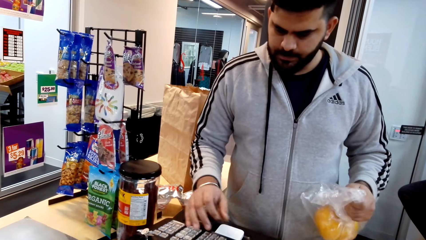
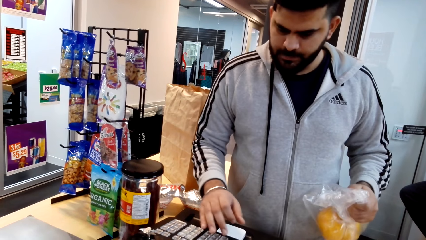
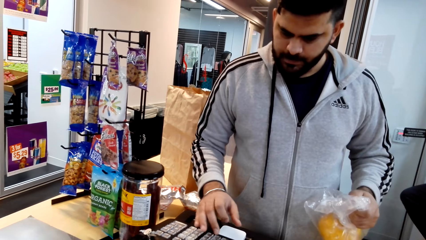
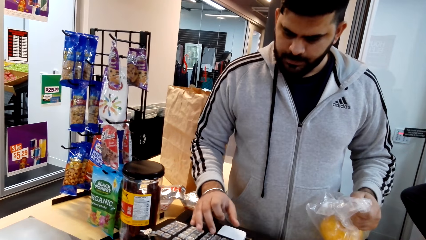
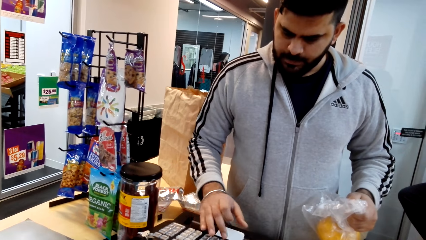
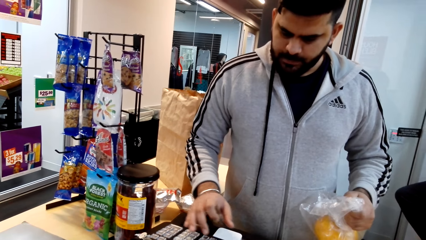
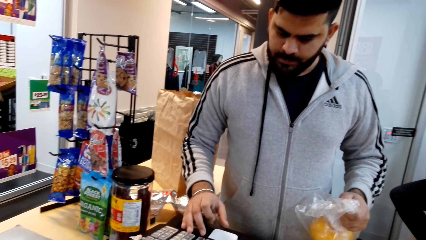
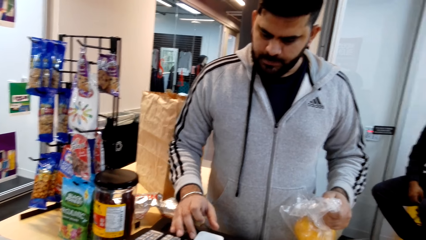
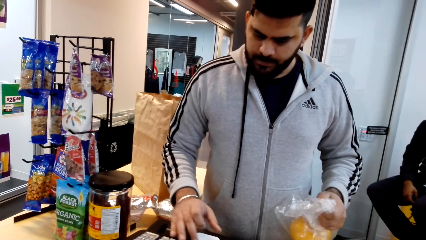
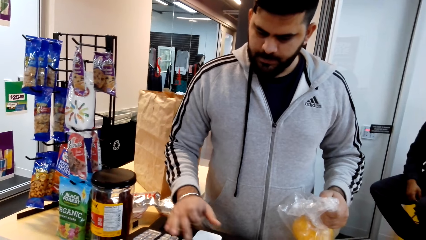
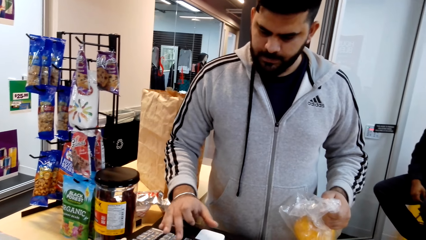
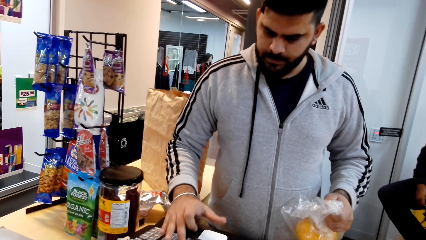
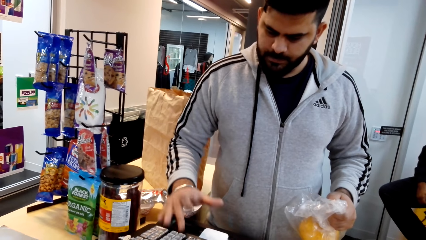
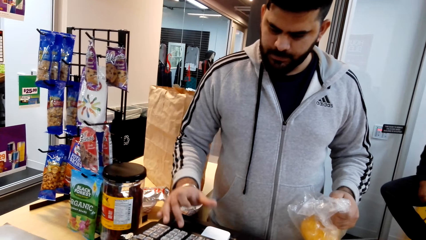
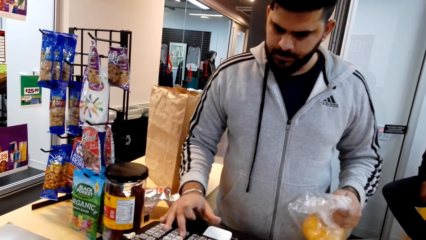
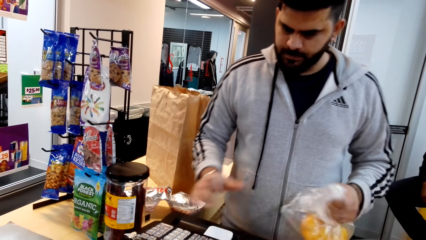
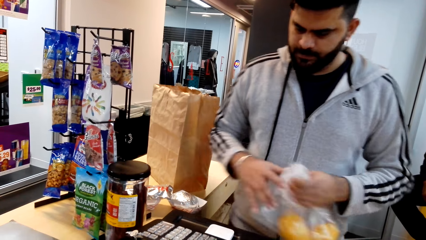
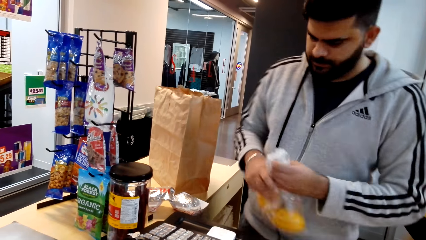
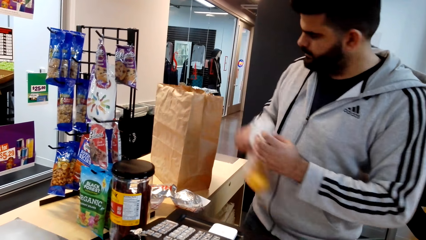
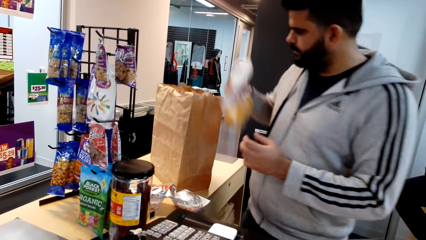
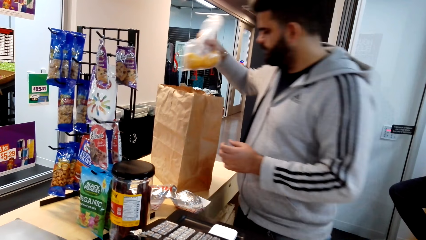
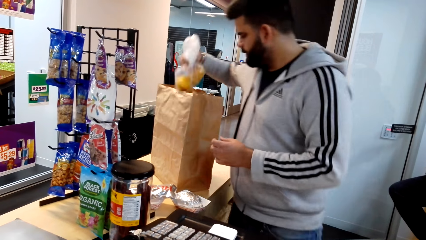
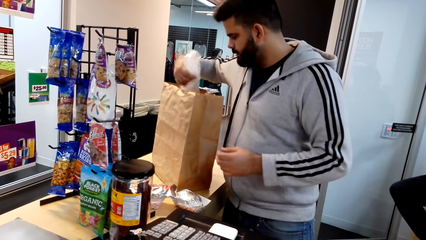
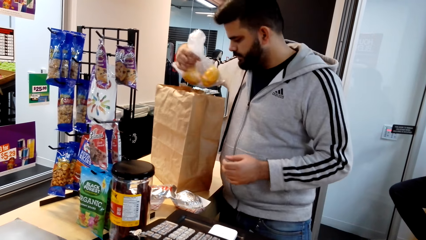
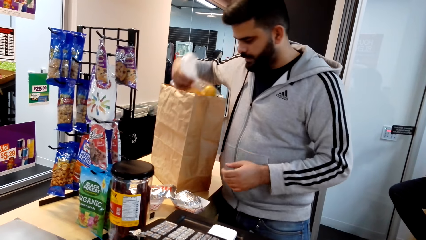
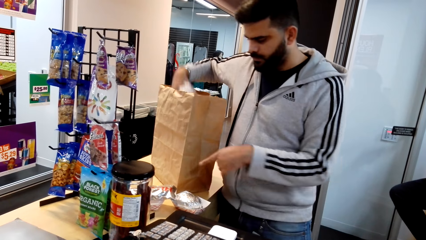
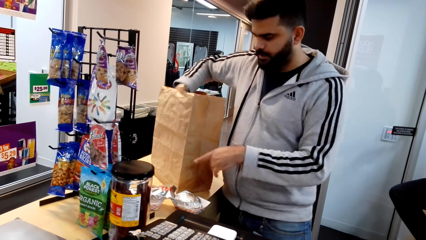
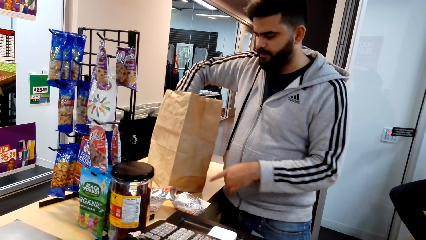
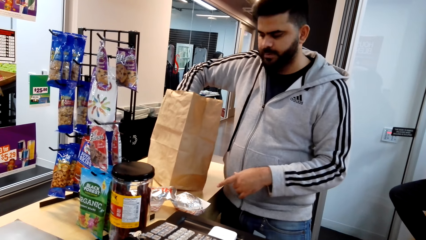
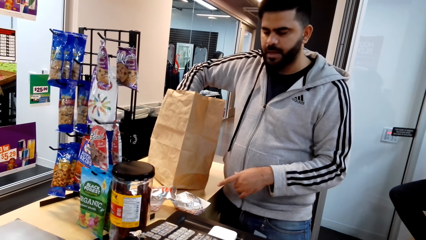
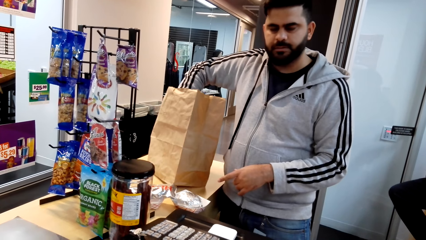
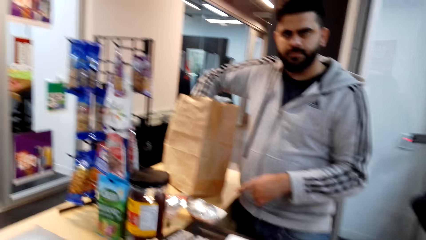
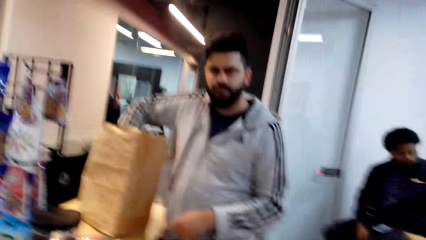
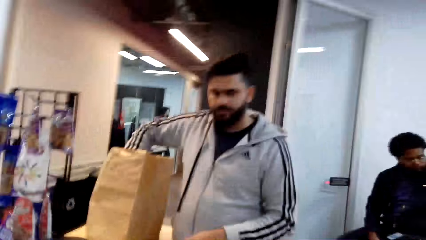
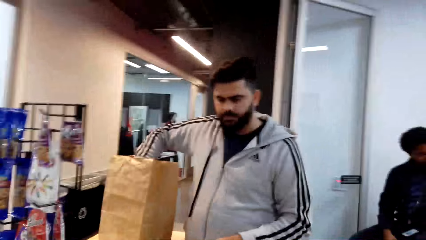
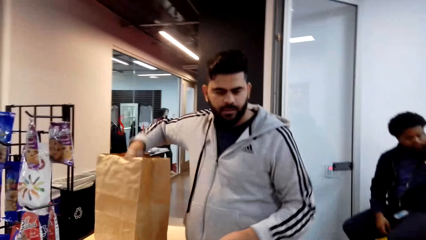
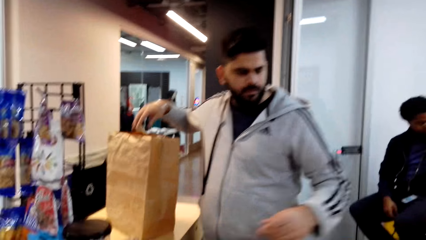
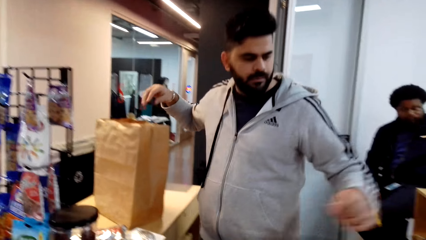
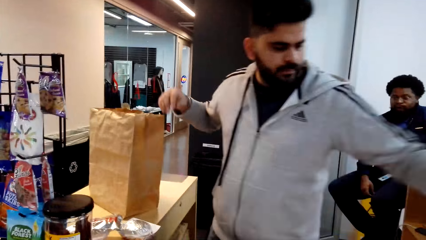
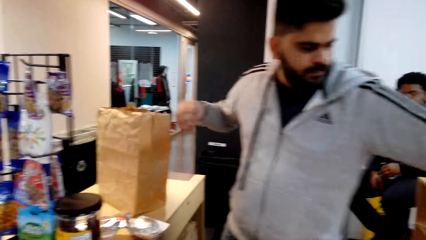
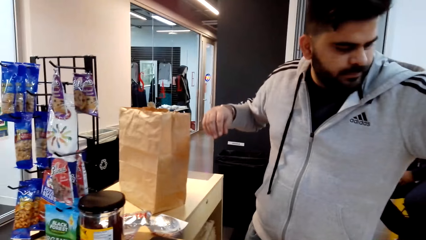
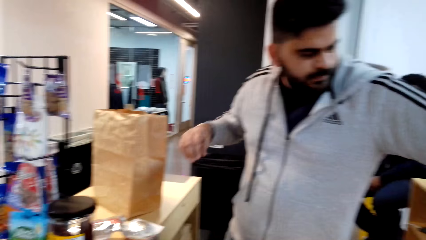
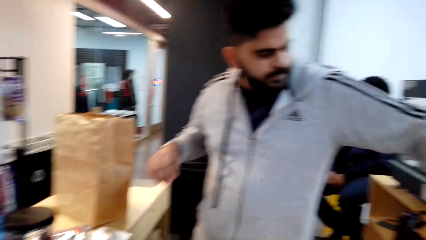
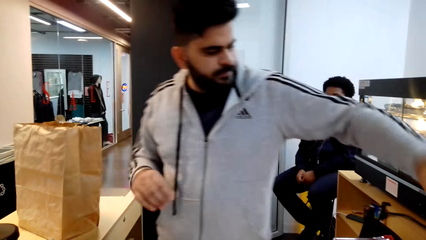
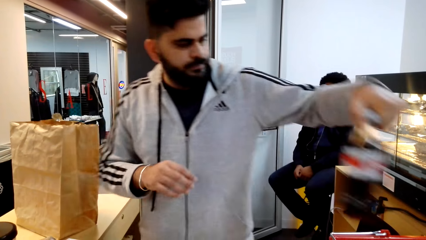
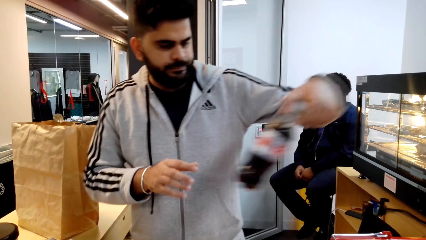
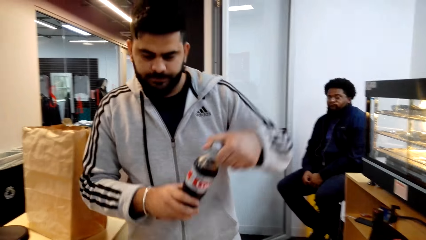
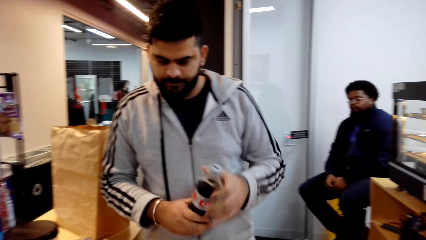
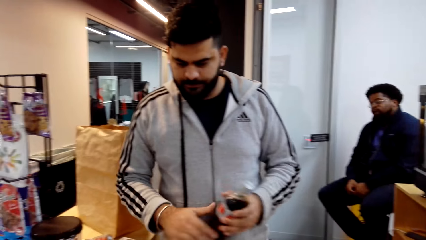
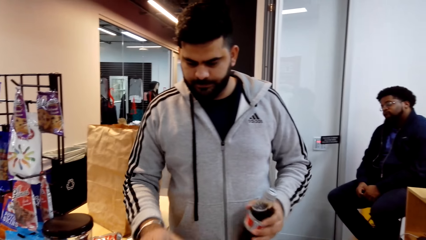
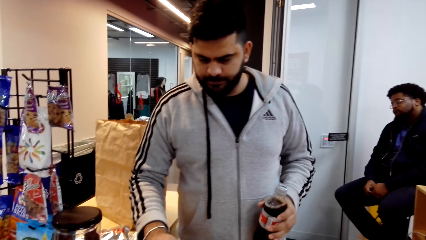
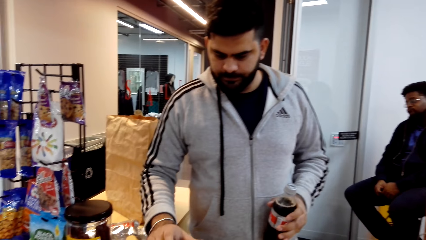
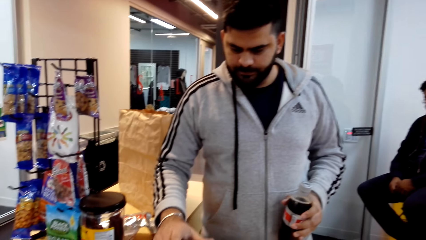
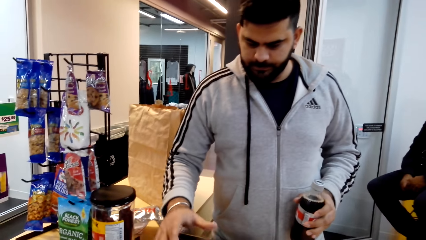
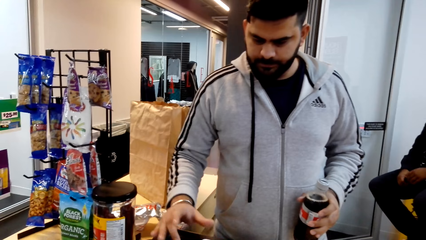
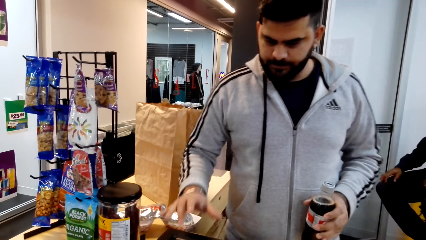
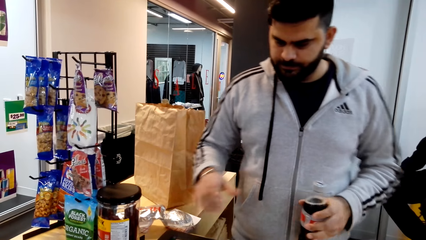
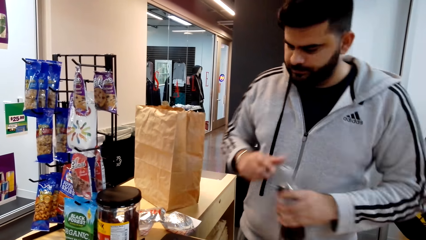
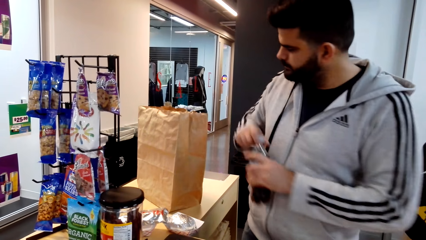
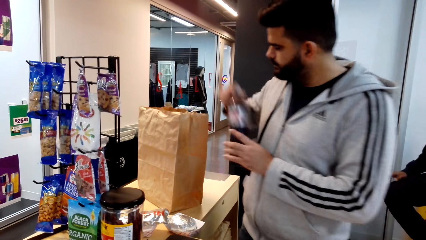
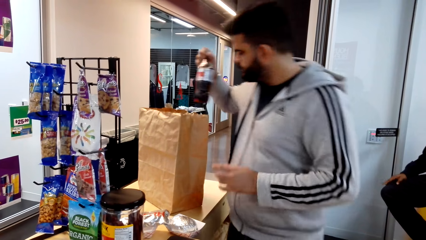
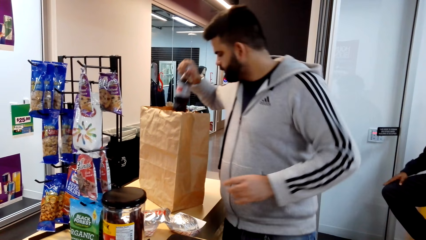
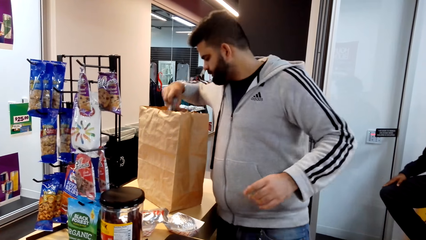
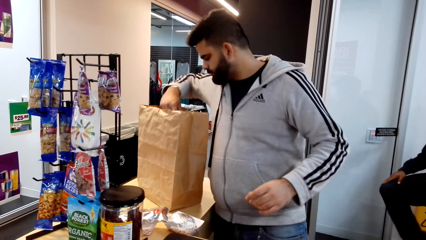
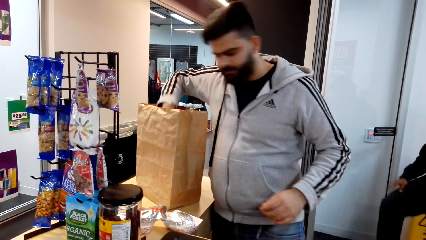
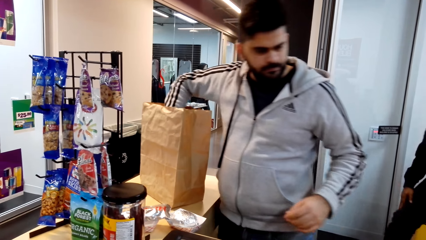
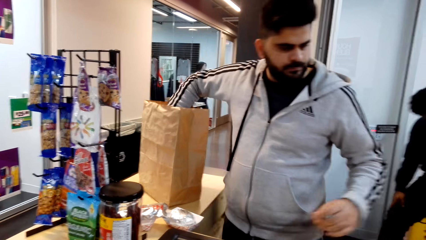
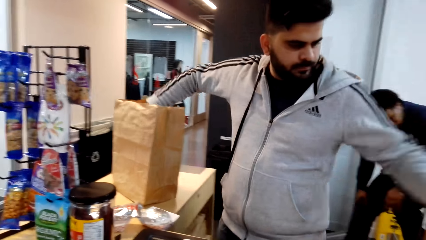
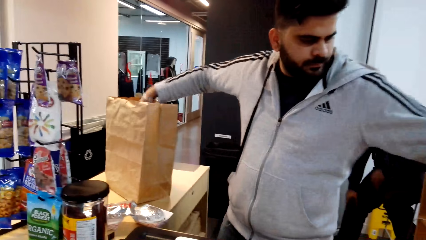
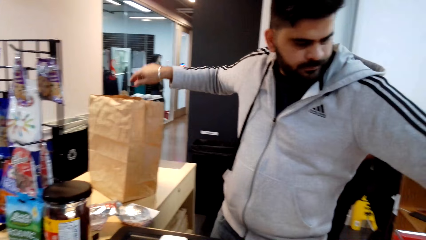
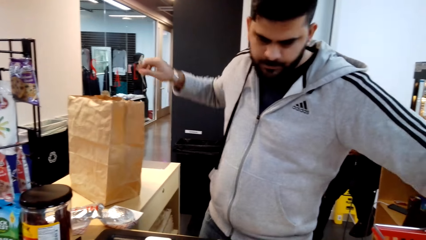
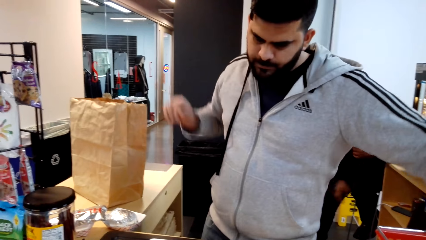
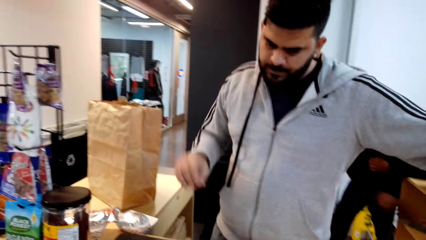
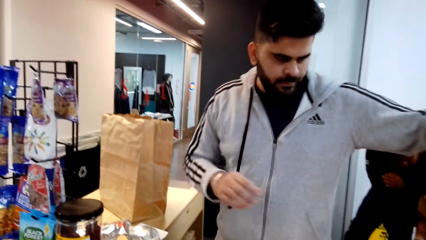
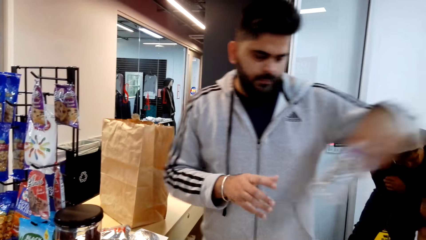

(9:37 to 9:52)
The cashier presses the cash register. The camera wearer puts the cake in the shopping bag. The cashier puts the bag of oranges into the shopping bag. The cashier dialogues to a person. The camera wearer picks up a drink. The cashier picks up a bottle of soda from the shopping basket, presses the cash register, puts the bottle of soda into the shopping bag, and picks up a bottle of water from the shopping basket. The camera wearer picks up a drink.
